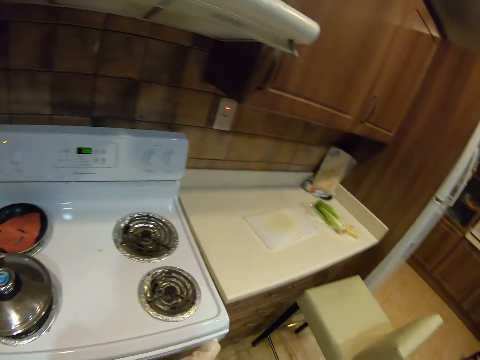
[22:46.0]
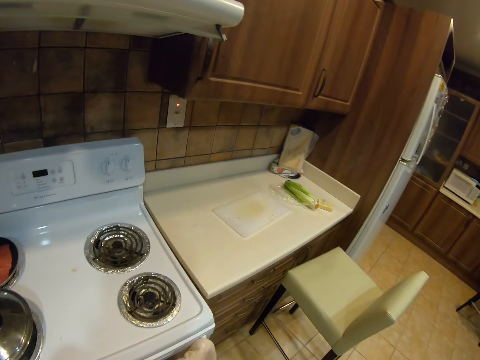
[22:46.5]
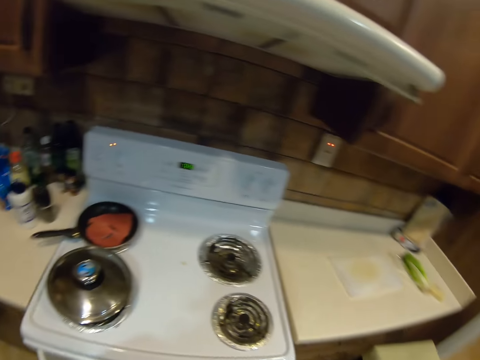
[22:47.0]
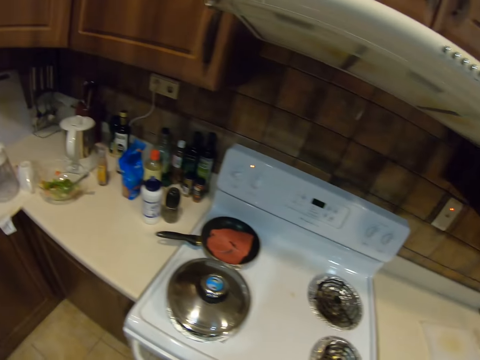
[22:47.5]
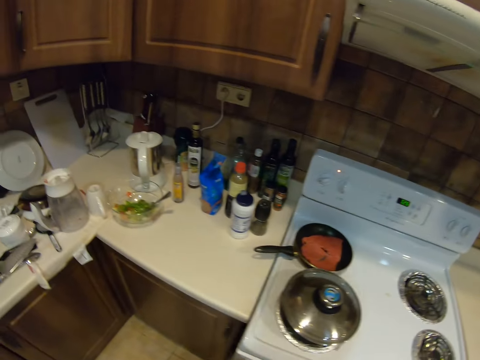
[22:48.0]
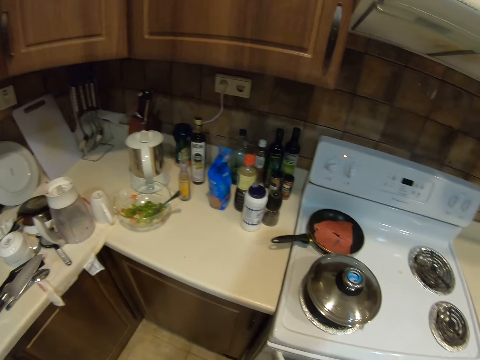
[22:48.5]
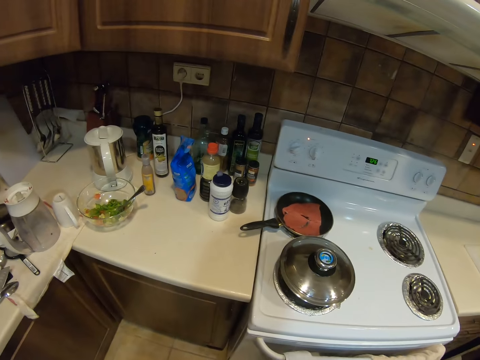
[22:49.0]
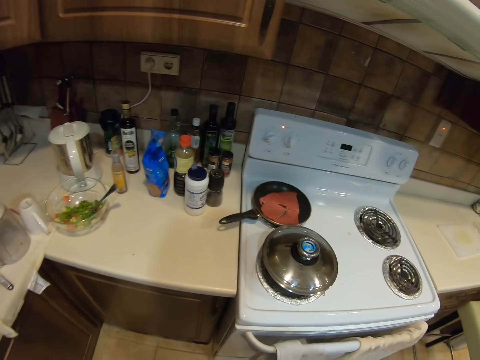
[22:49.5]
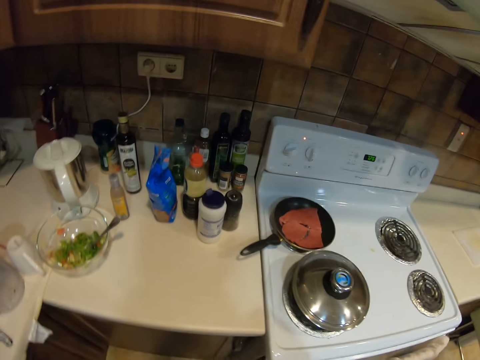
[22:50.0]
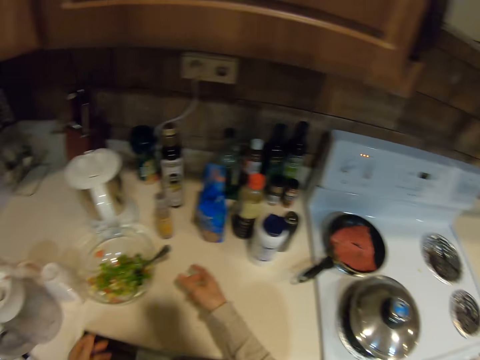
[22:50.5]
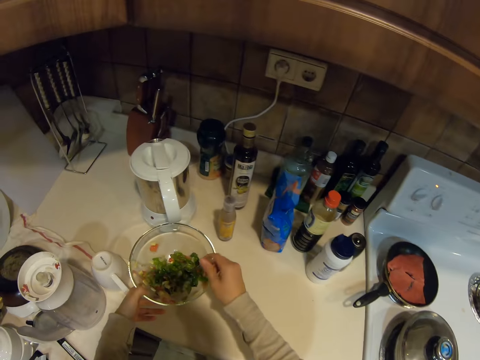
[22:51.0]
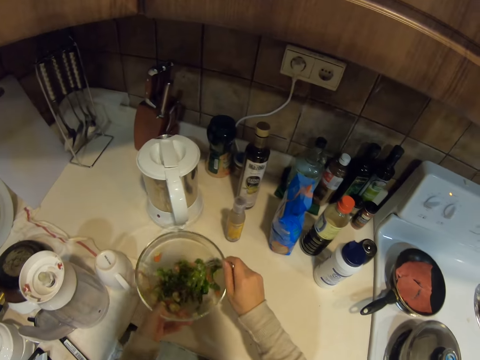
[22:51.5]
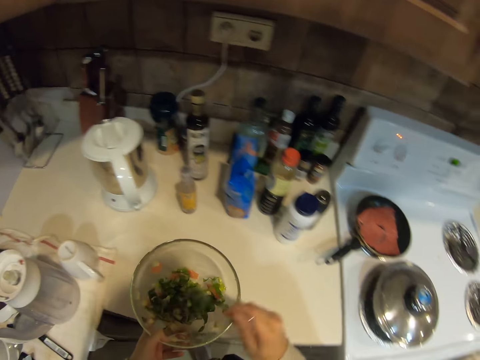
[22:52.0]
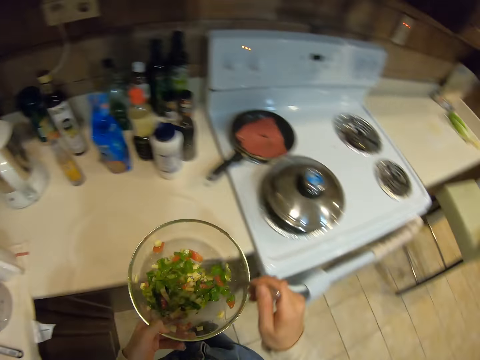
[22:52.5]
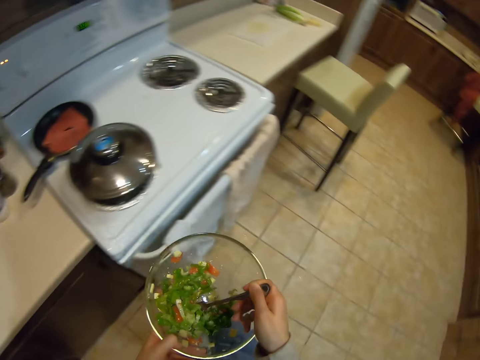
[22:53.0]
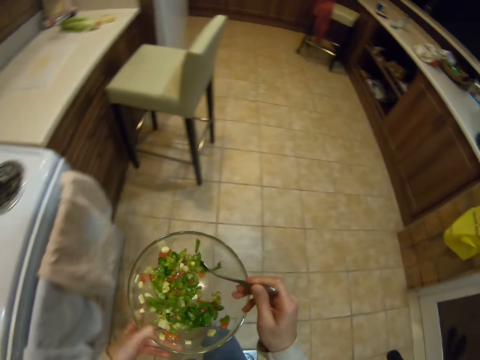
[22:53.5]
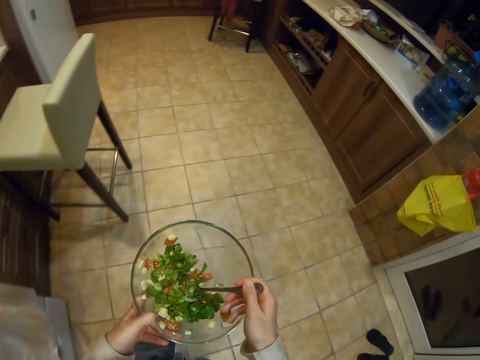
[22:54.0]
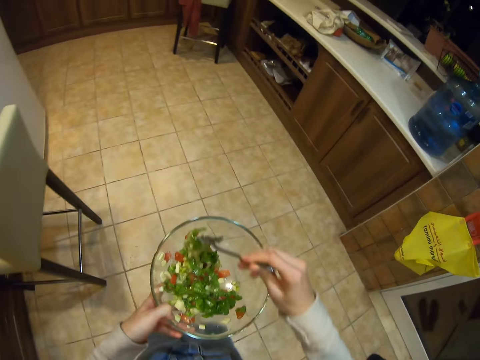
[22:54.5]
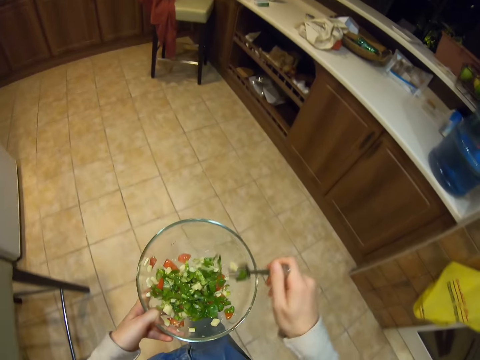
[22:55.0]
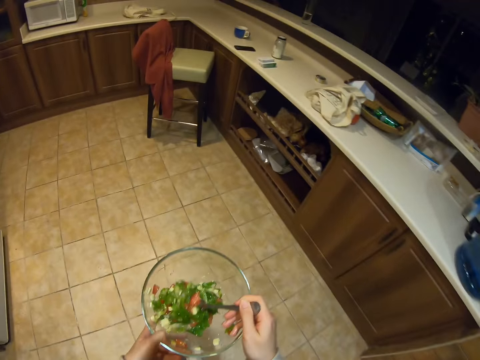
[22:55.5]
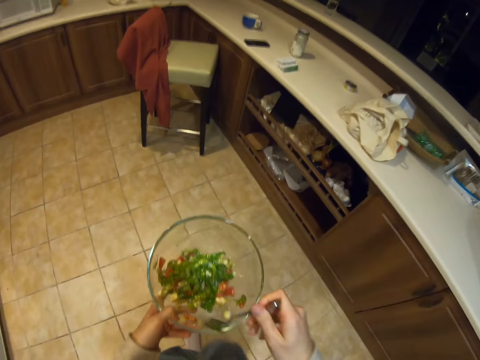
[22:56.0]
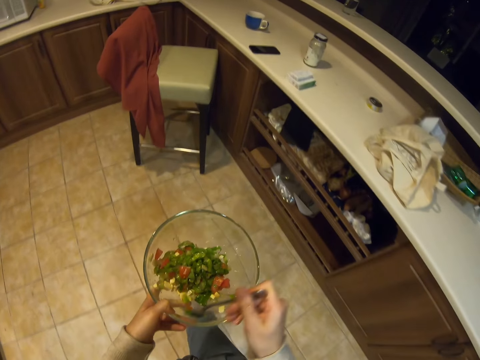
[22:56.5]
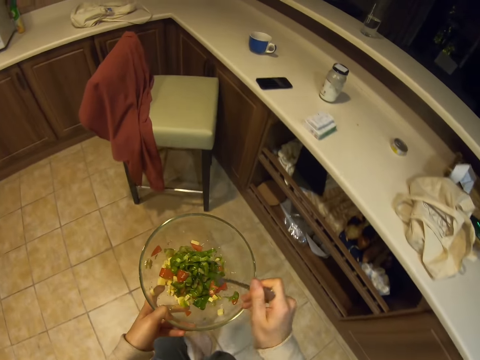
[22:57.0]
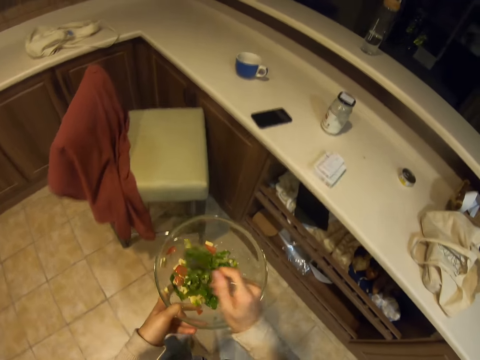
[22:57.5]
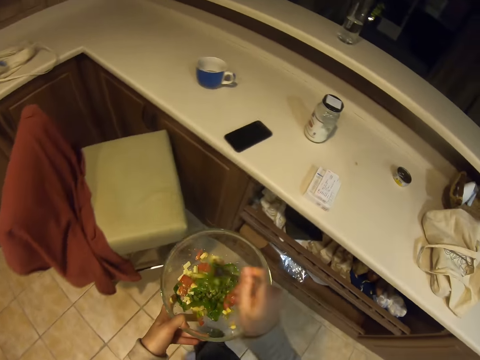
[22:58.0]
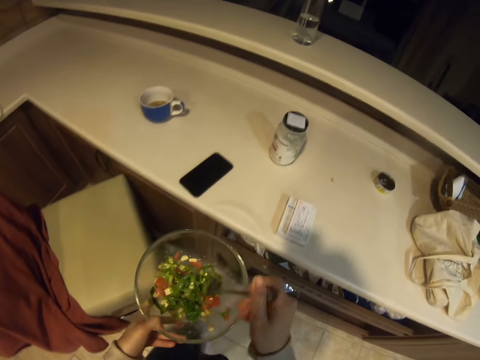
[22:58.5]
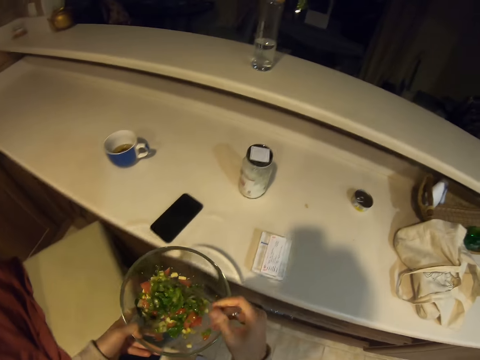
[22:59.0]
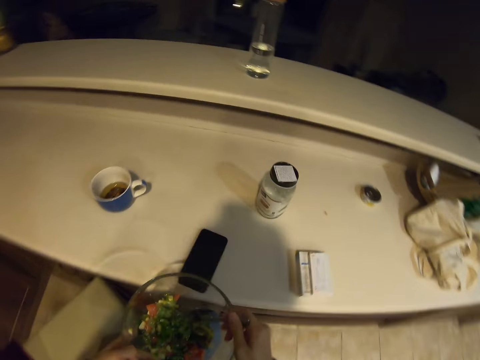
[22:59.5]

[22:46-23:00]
The camera wearer looks around the counter top. They wipe hands with a towel. They pick up a spoon, hold a bowl and hold a fork. They pull the bowl, stir the vegetables and lift the bowl. They walk away from the cooker.

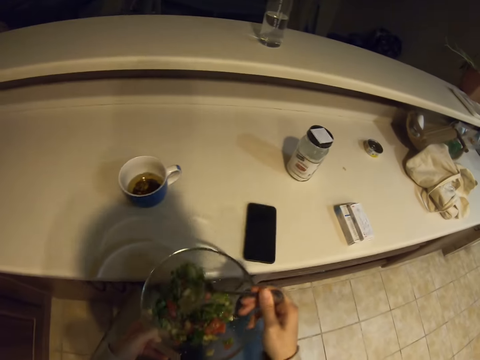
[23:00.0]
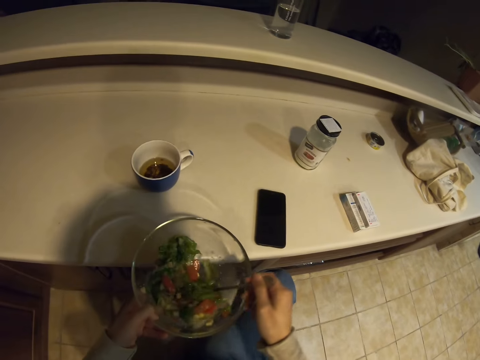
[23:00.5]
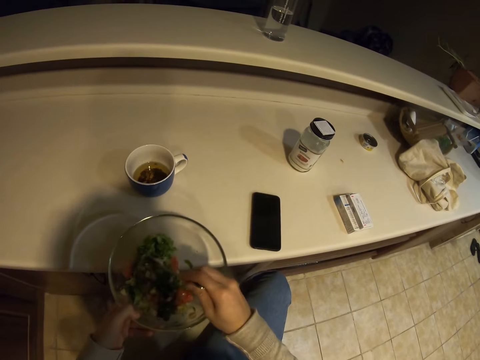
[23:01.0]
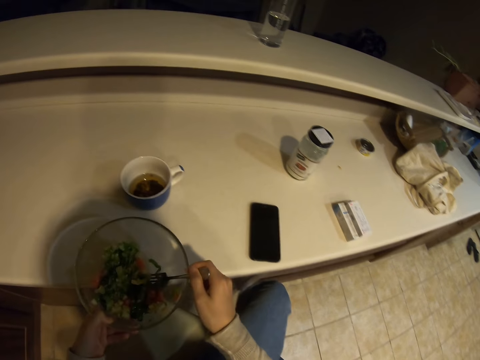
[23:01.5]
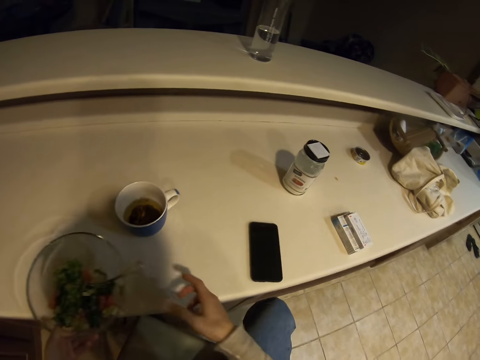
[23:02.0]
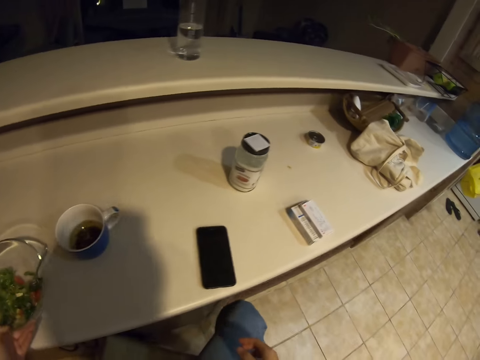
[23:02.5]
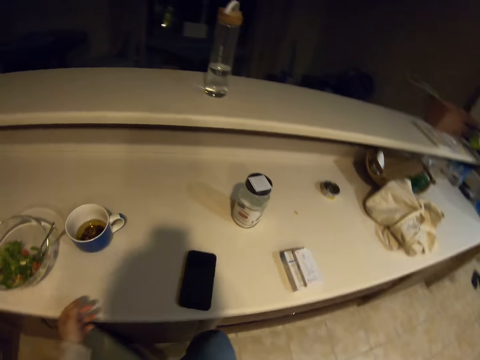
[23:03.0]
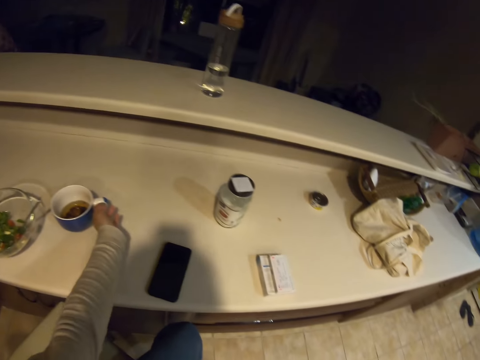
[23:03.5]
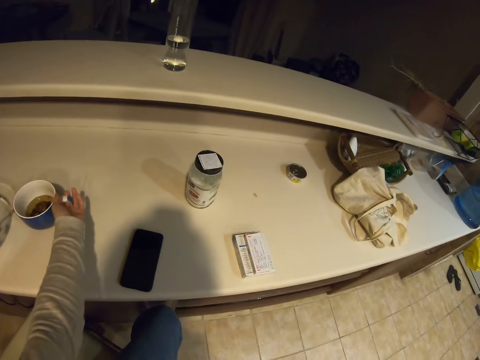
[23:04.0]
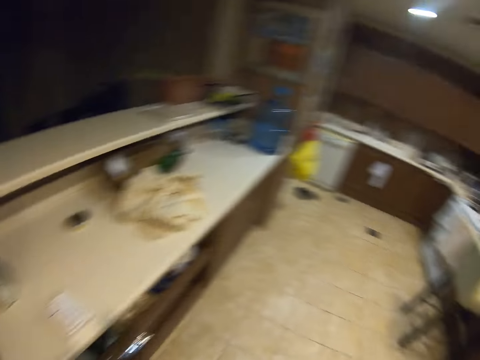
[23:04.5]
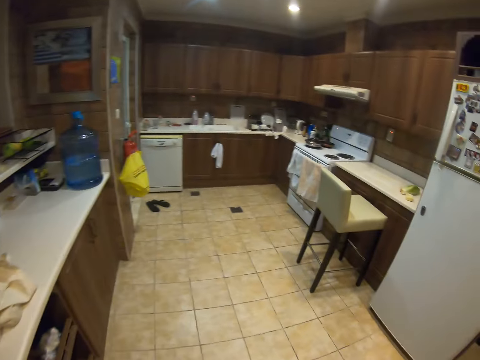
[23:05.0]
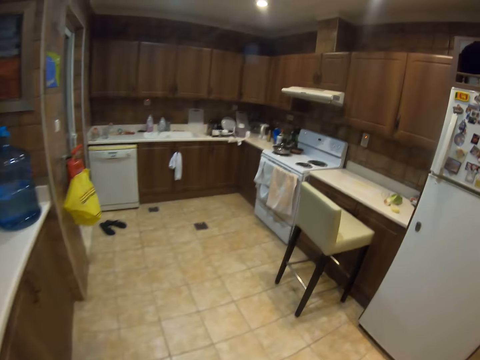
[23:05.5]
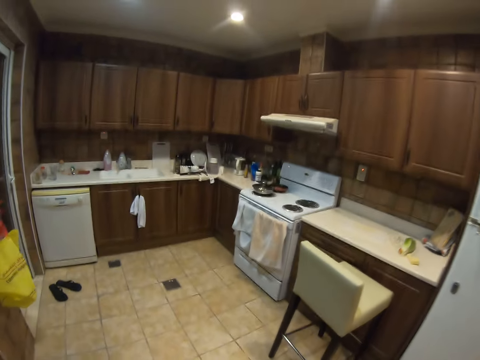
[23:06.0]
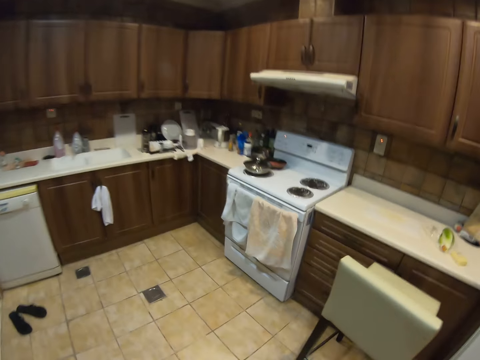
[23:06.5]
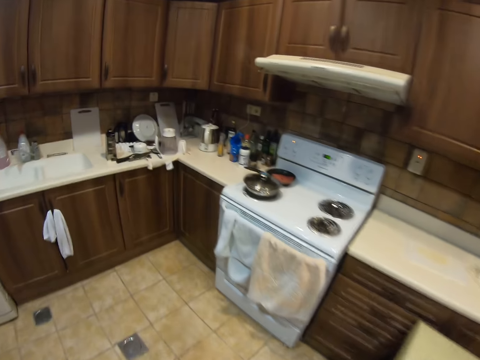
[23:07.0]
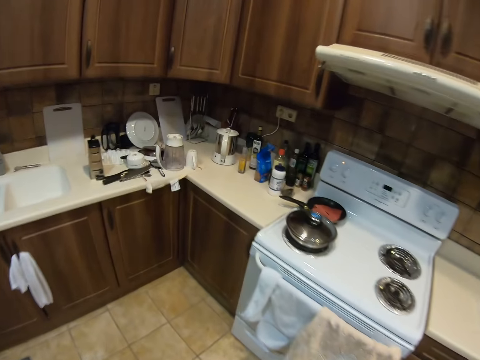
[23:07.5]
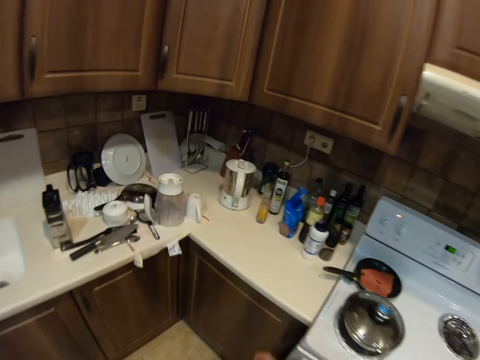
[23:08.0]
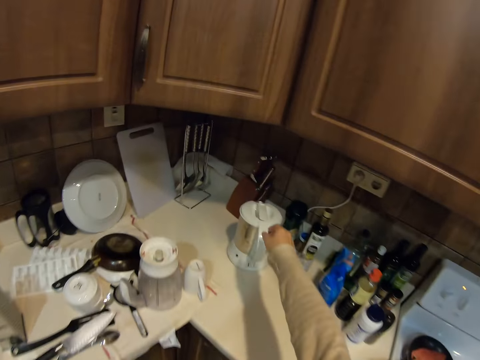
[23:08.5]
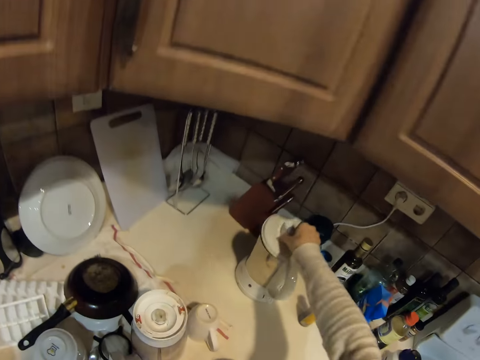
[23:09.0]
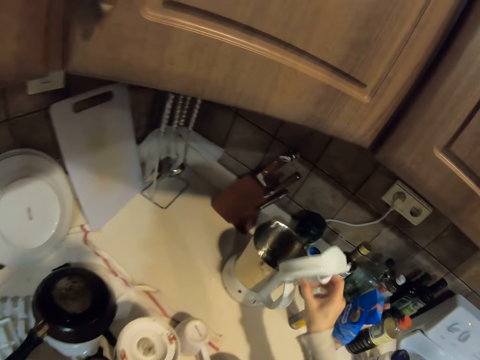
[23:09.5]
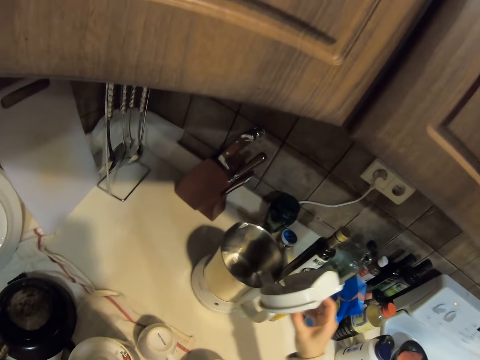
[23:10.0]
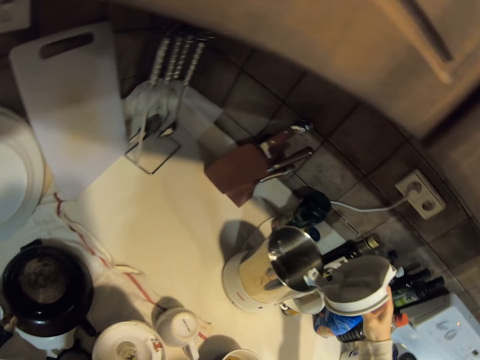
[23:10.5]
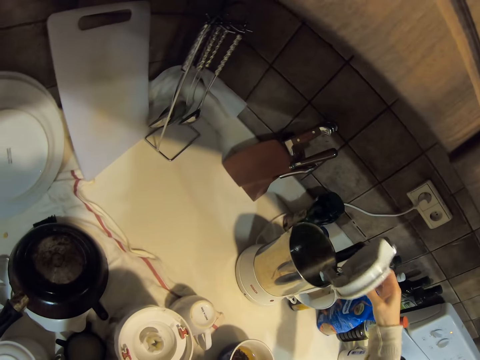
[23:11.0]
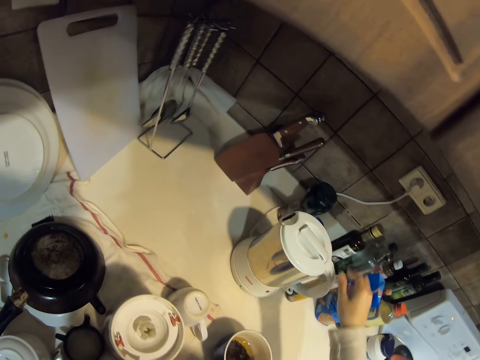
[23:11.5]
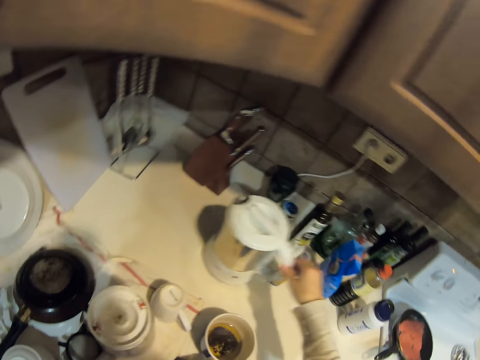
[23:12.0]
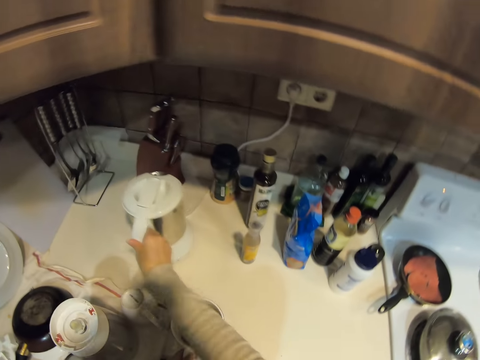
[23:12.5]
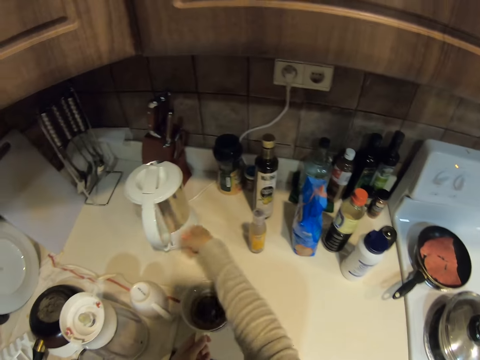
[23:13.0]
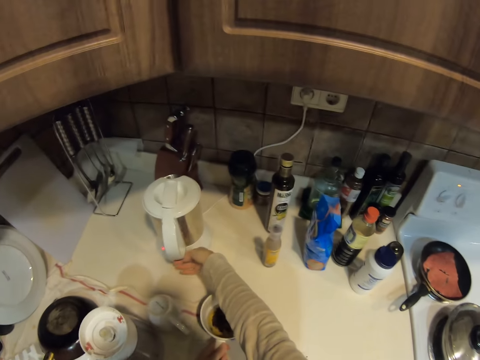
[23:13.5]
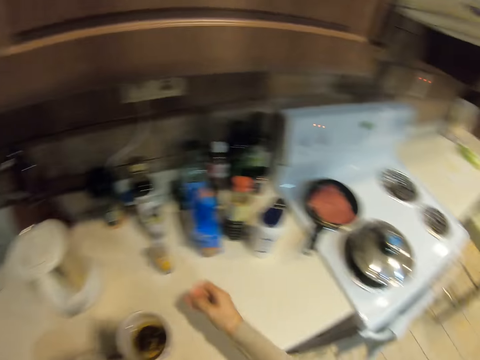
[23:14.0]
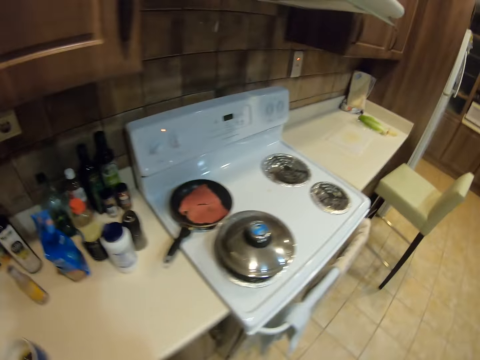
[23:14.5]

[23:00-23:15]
The camera wearer places the bowl on a table. They pick up a cup. They walk away from the counter top. They open the jug, look inside the jug and close the jug. They move the jug and turn on the electric jug.
